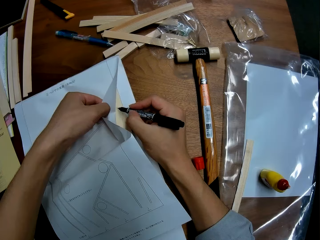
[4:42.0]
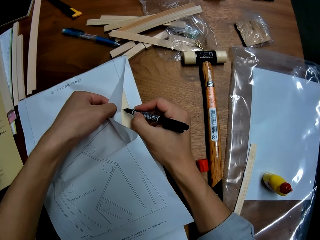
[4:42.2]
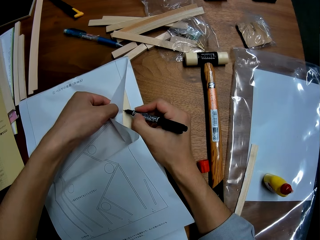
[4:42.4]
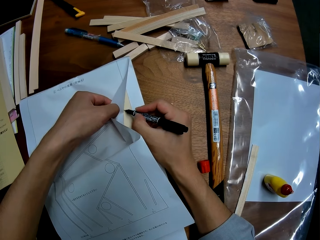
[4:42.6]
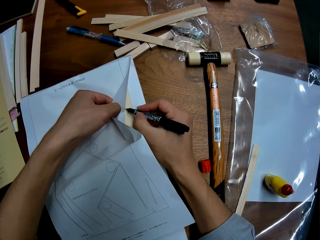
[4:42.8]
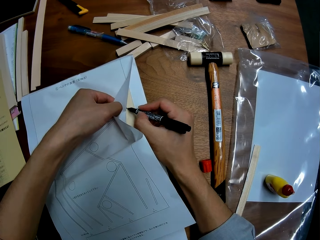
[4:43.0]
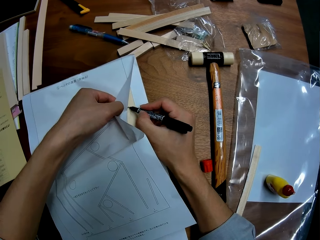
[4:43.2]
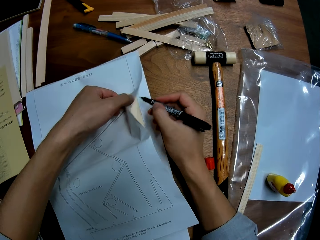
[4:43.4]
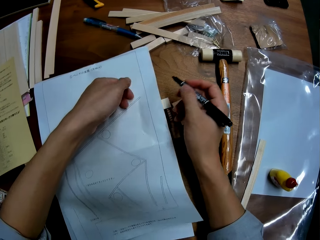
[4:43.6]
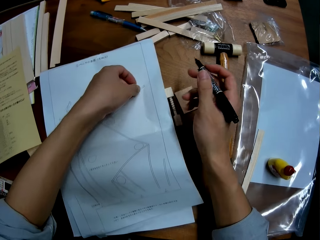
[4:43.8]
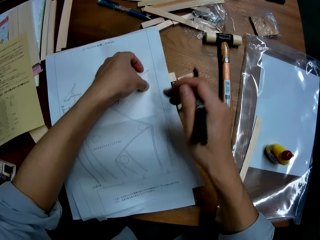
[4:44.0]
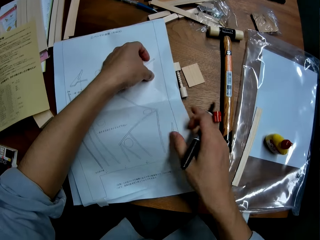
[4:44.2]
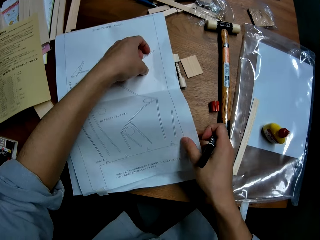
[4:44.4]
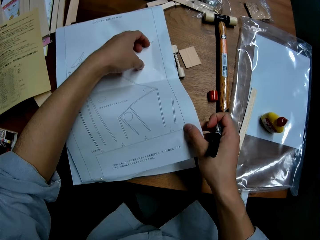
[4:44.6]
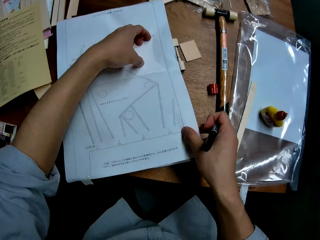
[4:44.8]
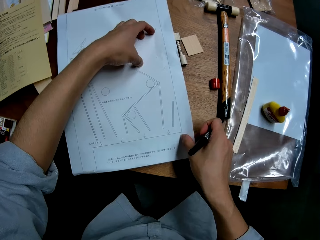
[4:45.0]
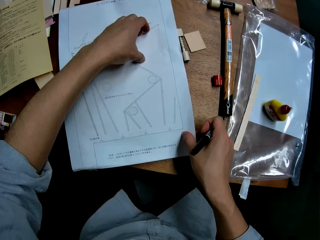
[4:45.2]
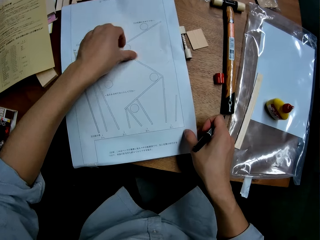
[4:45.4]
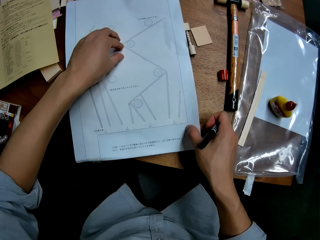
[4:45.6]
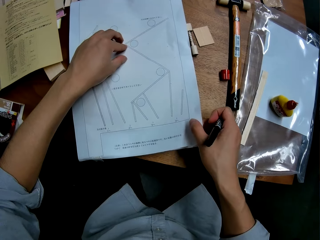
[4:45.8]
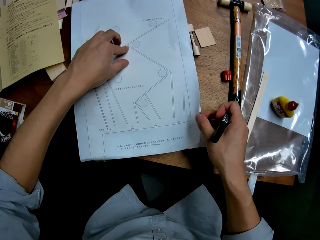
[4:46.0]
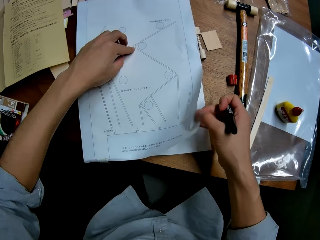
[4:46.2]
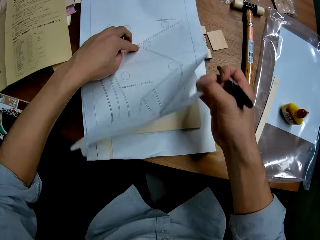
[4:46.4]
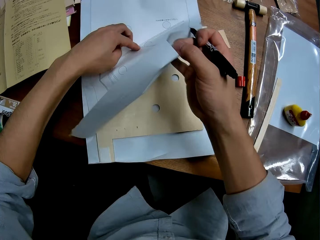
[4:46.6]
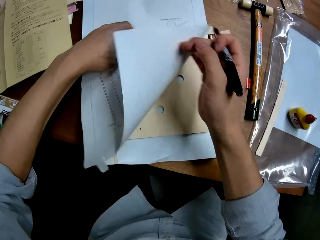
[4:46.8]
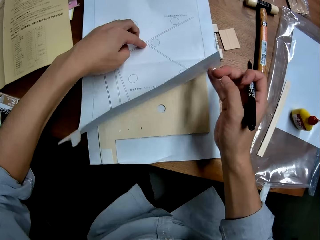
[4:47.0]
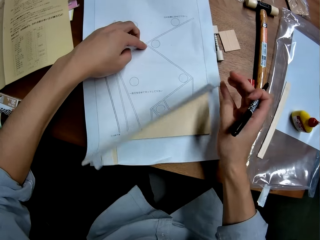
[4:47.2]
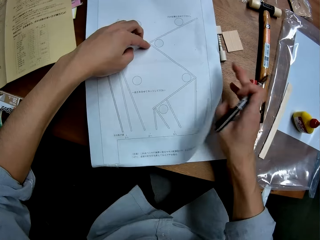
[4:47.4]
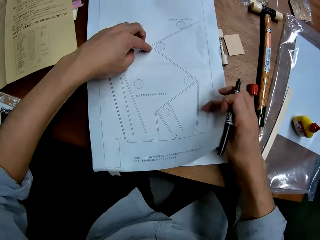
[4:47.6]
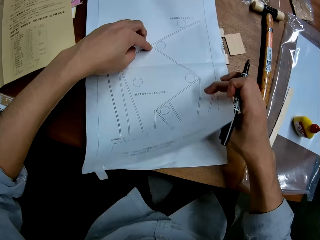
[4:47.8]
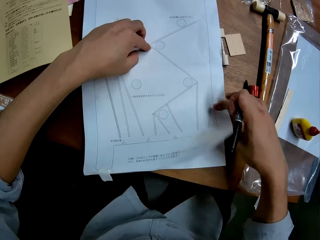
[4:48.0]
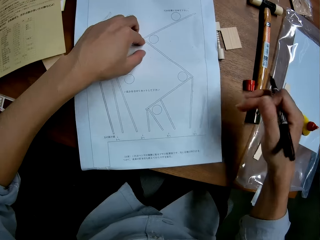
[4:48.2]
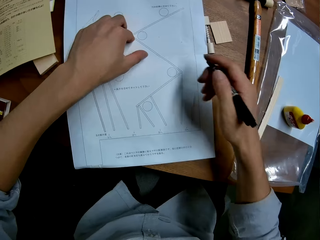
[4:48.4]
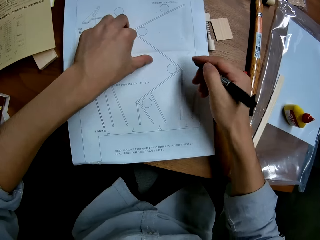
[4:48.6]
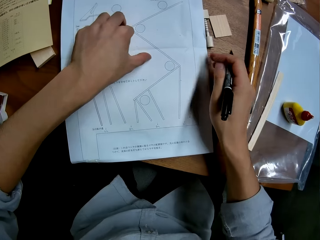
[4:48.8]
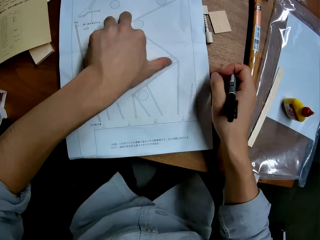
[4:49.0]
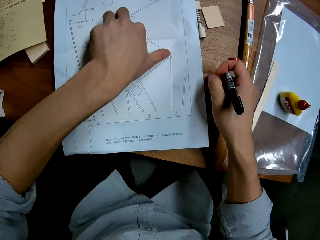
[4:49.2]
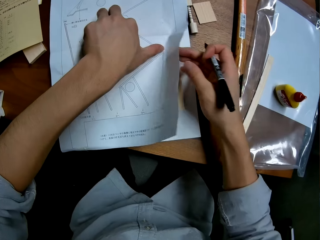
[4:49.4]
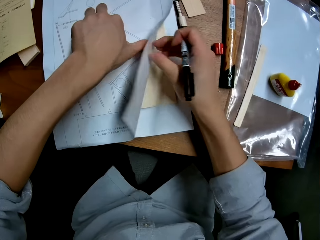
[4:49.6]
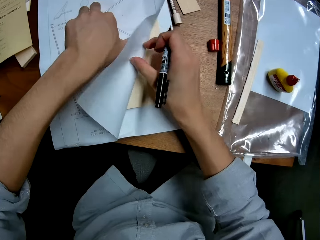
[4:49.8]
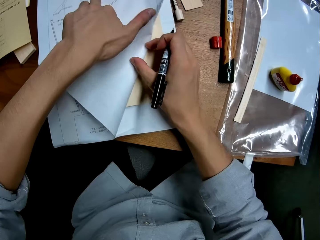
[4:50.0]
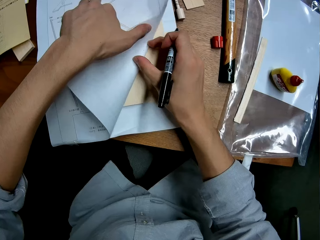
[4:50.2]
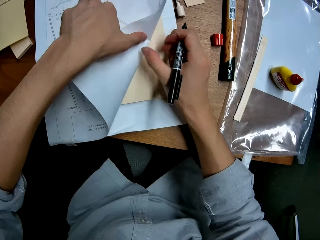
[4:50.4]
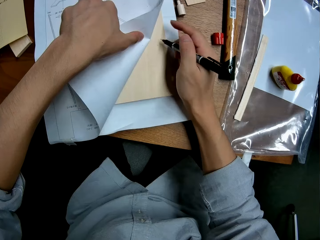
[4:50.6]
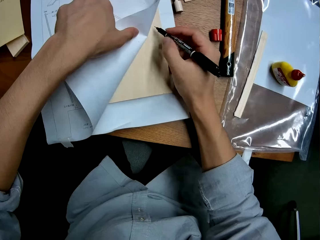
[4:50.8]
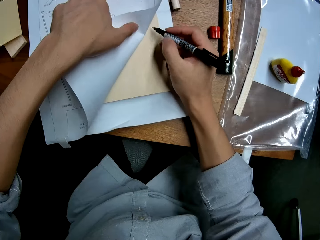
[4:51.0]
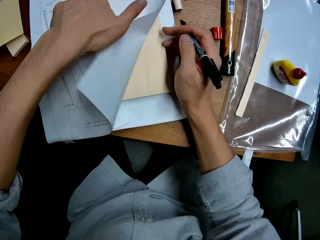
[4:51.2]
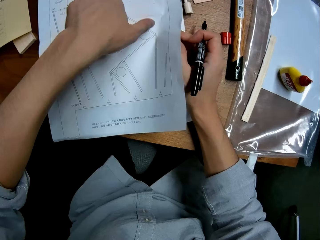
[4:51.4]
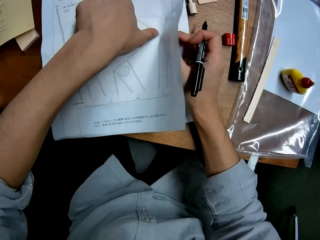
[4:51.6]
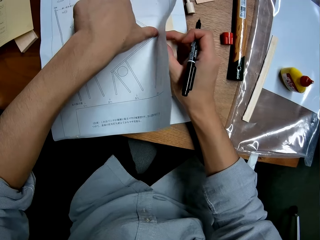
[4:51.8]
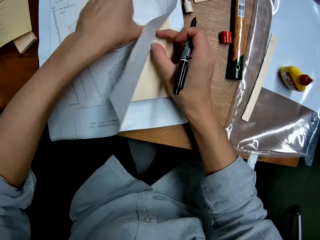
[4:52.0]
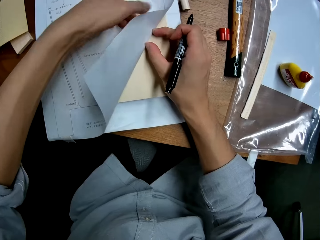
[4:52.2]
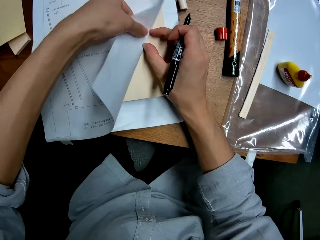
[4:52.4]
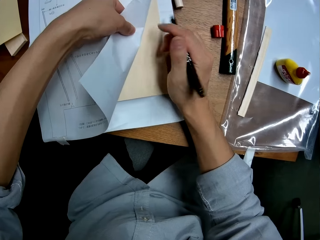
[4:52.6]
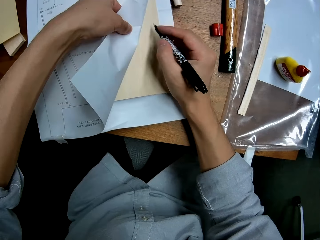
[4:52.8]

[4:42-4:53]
The camera wearer marks the wood sheet with the pen. He raises the paper on the wooden mechanical model with his right hand. He raises the paper again. He holds down the paper on the wooden mechanical model with his left hand. He folds the paper.

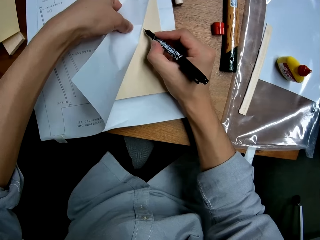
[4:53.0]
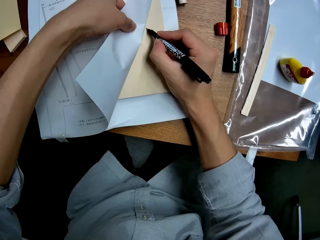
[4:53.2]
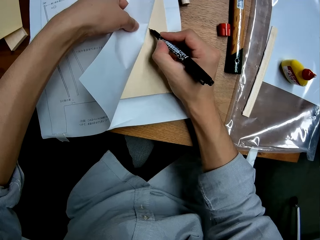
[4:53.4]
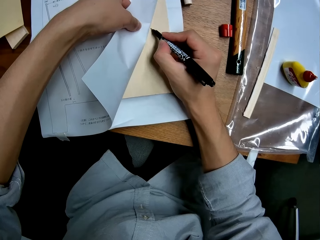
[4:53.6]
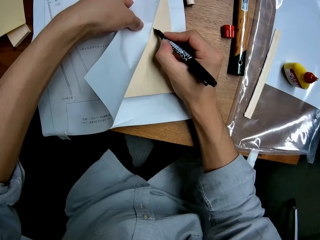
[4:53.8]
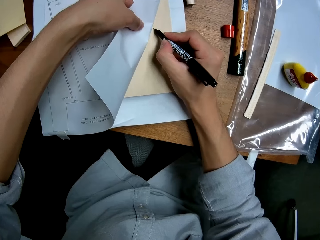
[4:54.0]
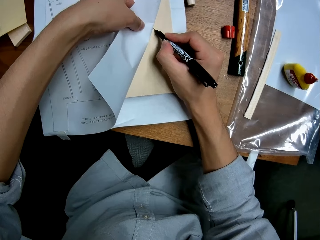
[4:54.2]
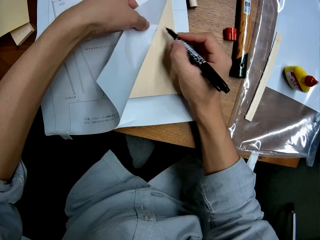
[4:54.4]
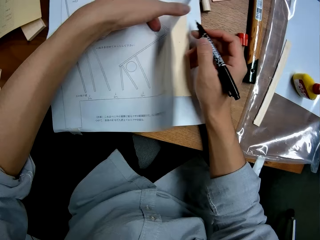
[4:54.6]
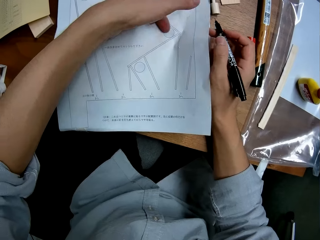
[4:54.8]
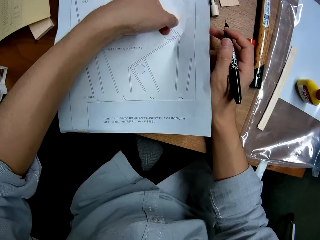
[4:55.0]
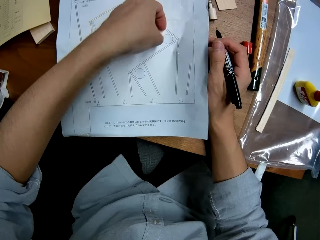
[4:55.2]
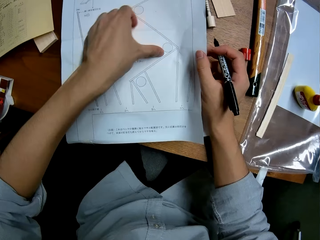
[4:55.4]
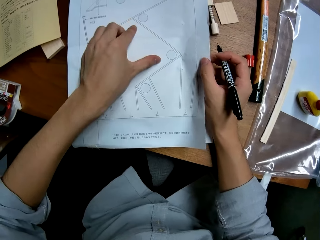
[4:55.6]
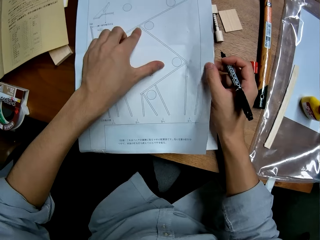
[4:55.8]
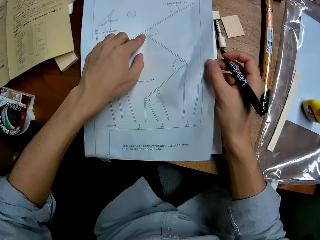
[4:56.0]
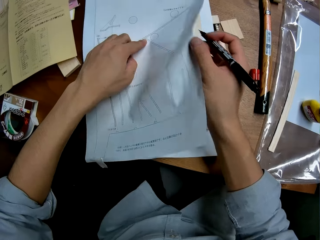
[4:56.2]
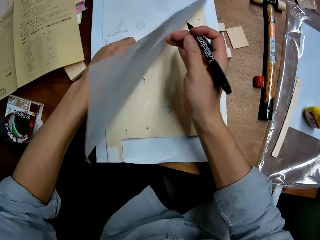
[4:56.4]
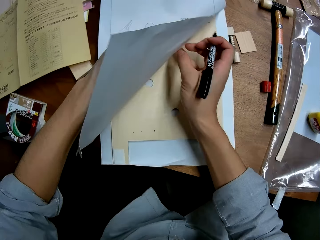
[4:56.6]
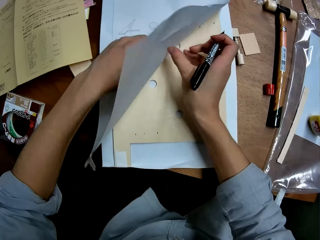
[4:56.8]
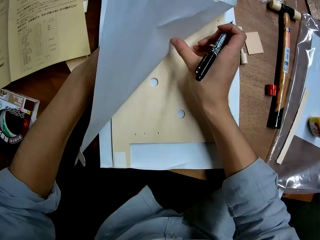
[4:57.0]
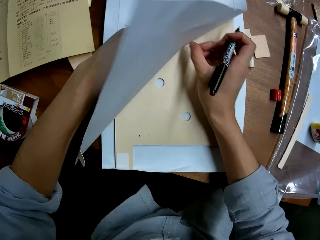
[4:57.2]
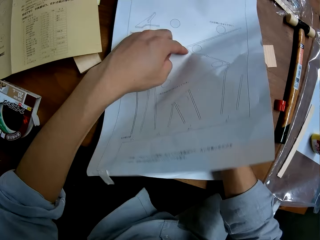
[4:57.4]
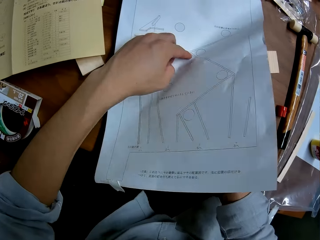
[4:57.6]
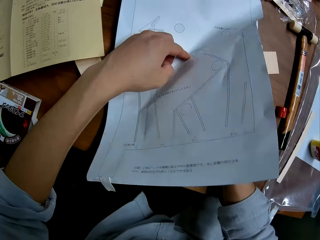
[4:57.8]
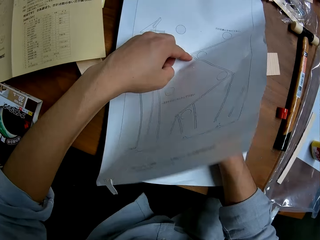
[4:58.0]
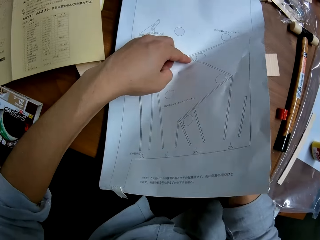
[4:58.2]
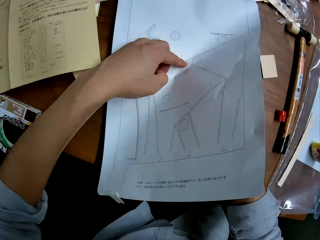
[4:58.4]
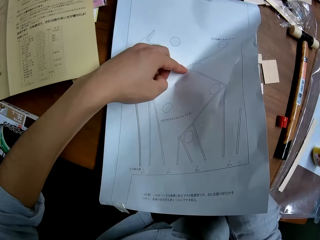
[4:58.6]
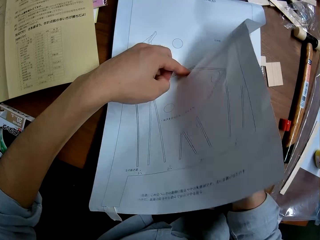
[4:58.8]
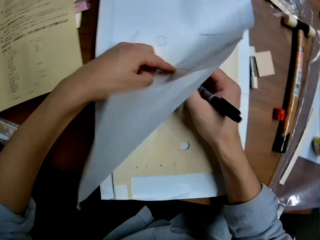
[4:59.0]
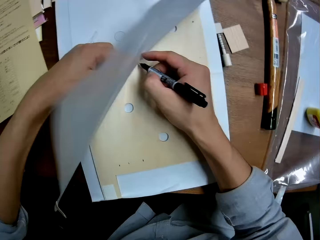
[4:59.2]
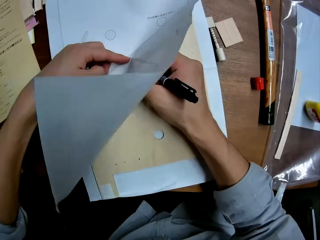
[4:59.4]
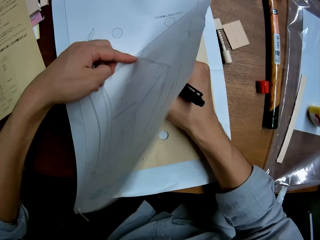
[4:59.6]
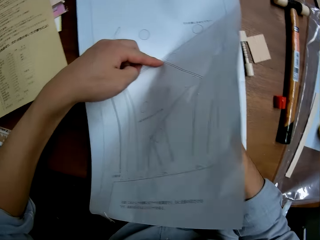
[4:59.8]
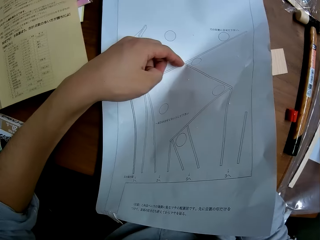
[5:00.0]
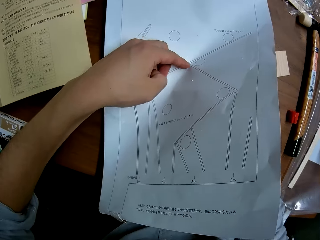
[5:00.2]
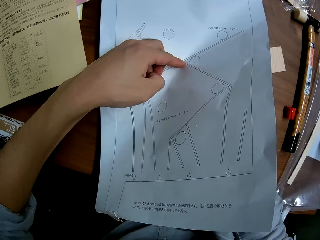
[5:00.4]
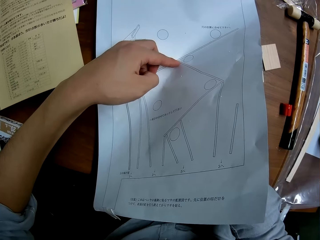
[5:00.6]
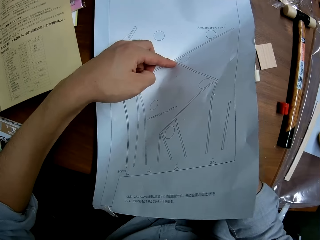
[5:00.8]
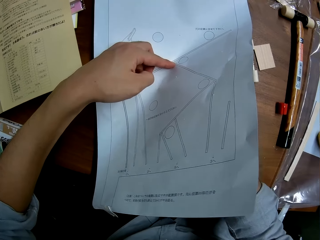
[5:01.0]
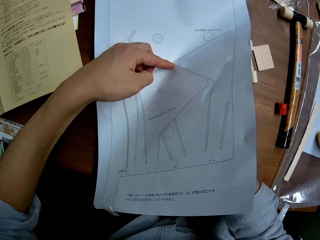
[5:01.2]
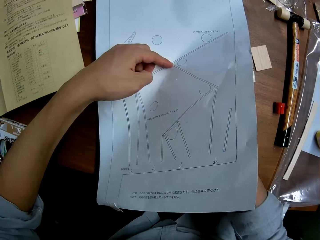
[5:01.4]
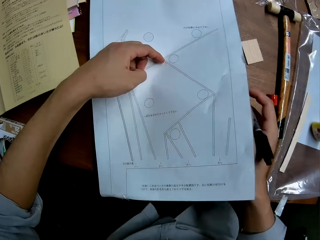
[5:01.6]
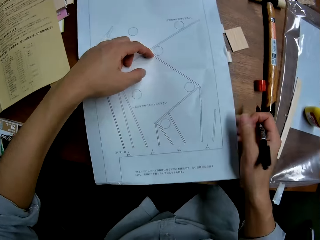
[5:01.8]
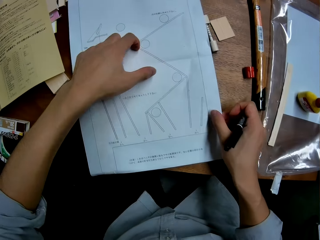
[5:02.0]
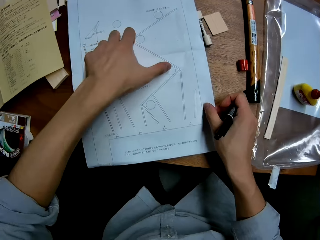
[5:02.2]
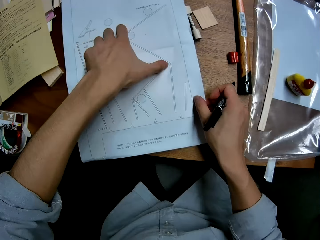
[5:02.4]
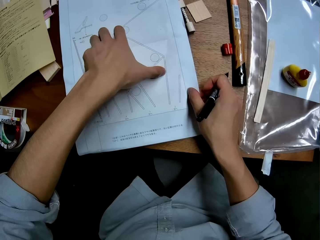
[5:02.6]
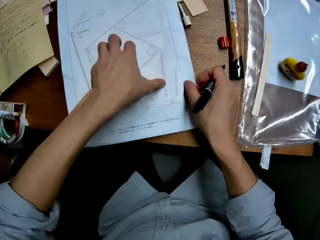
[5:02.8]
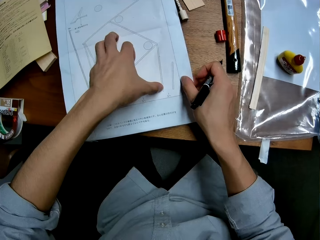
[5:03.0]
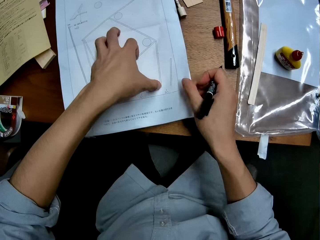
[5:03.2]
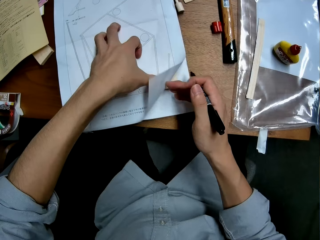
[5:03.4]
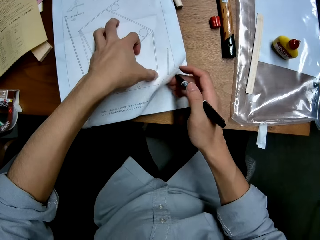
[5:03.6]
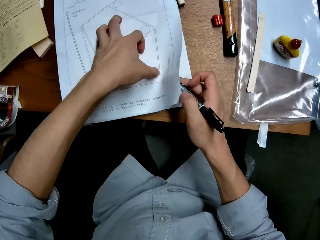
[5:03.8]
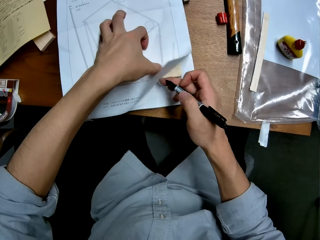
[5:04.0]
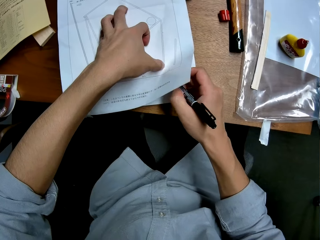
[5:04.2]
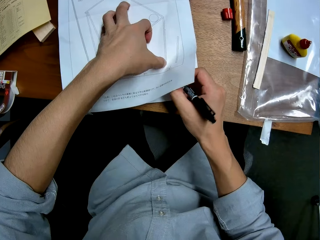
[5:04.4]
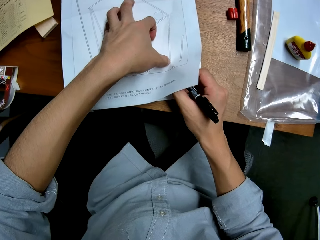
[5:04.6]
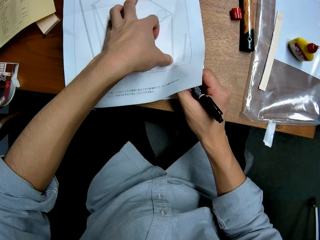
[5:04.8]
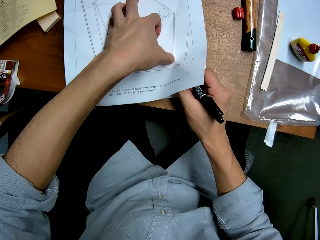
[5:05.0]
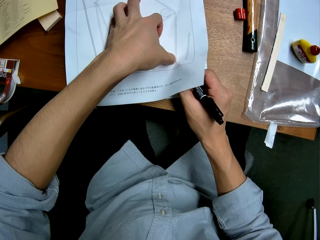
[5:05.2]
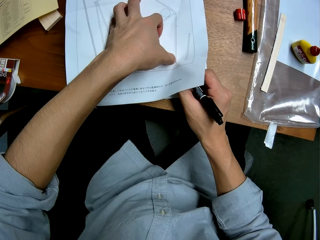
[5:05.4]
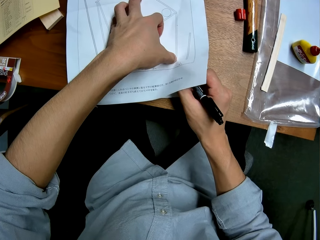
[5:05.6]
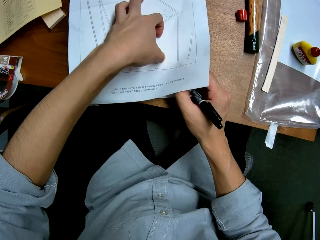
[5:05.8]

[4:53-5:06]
The camera wearer draws on the wooden mechanical model with the marker in his right hand. He stares at the paper on the wooden mechanical model. He raises the paper on the wooden mechanical model with his right hand. He holds the paper on the wooden mechanical model with his left hand. He marks the wooden mechanical model with the marker in his right hand. He moves his left hand on the paper on the wooden mechanical model. He raises the paper on the wooden mechanical model with his right hand. He marks the wooden mechanical model with the marker in his right hand.
